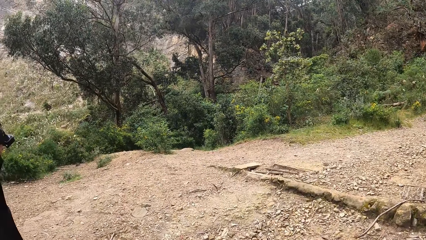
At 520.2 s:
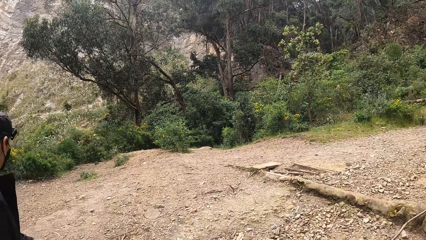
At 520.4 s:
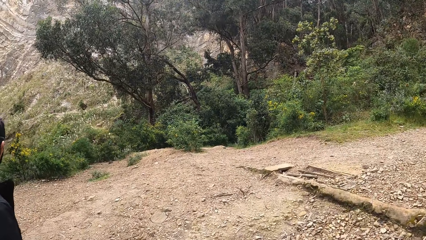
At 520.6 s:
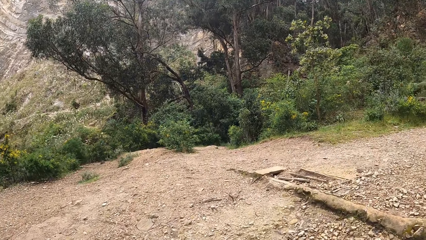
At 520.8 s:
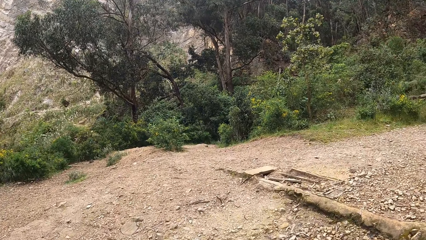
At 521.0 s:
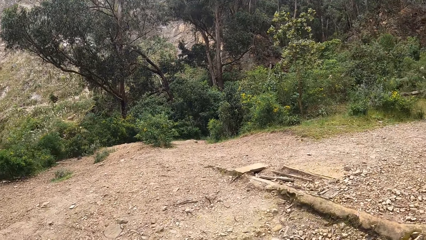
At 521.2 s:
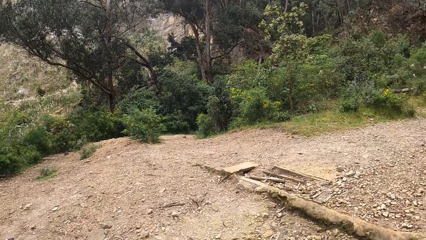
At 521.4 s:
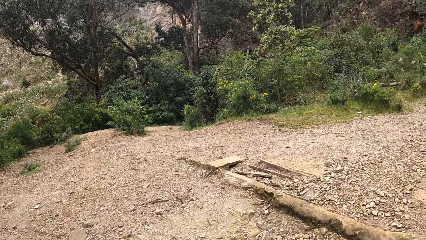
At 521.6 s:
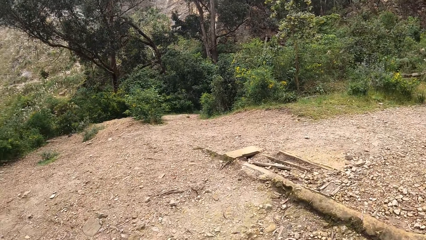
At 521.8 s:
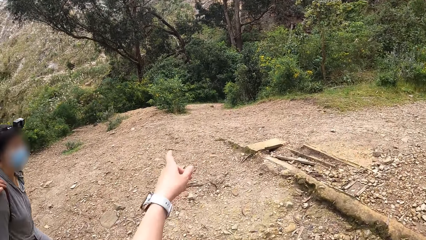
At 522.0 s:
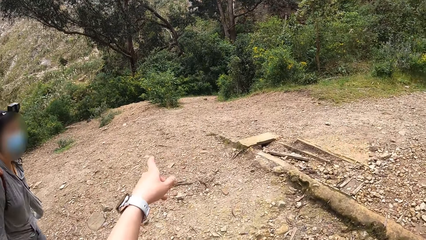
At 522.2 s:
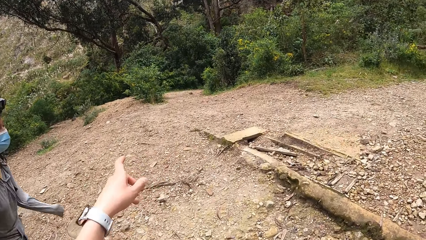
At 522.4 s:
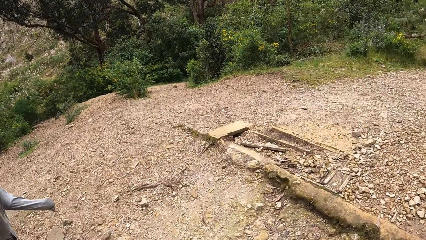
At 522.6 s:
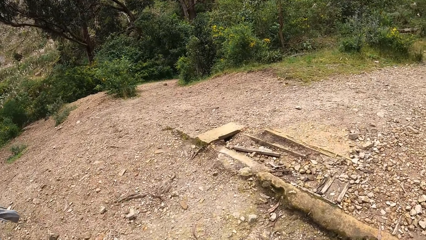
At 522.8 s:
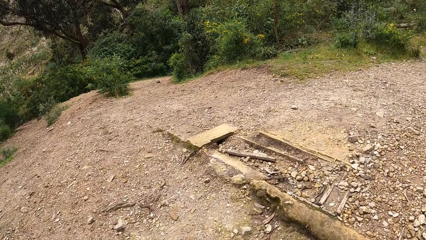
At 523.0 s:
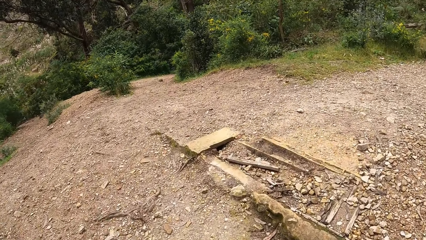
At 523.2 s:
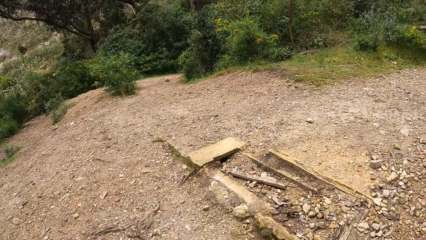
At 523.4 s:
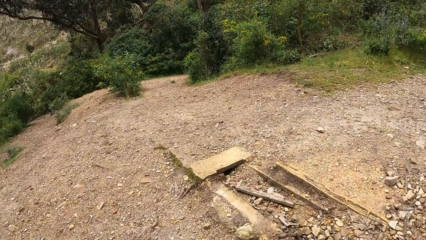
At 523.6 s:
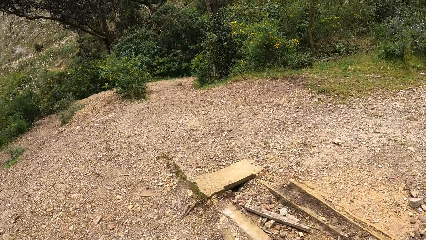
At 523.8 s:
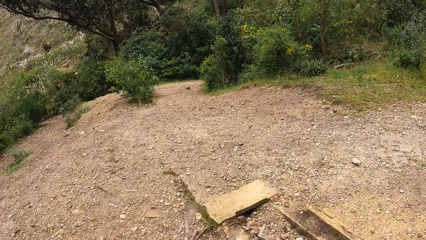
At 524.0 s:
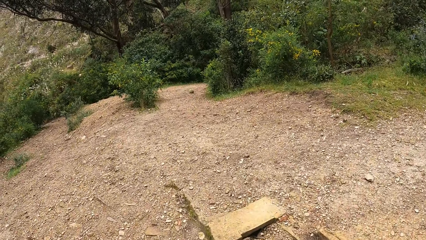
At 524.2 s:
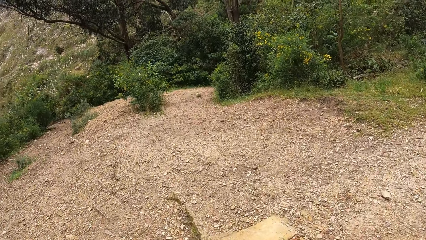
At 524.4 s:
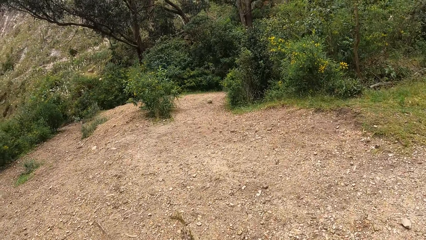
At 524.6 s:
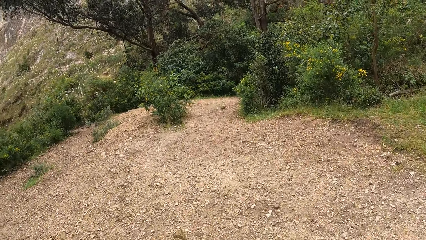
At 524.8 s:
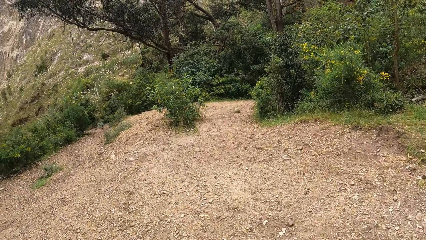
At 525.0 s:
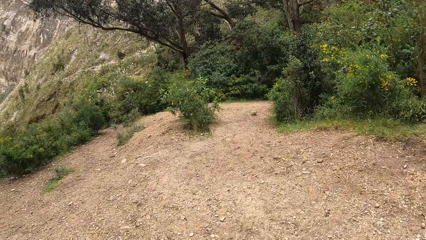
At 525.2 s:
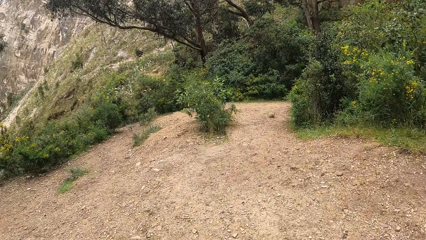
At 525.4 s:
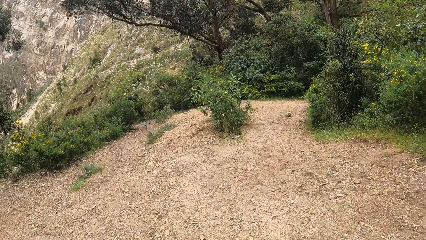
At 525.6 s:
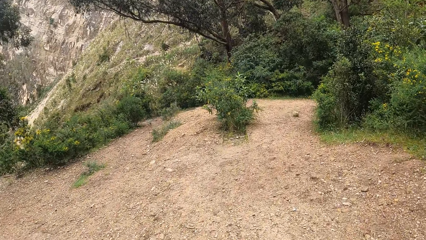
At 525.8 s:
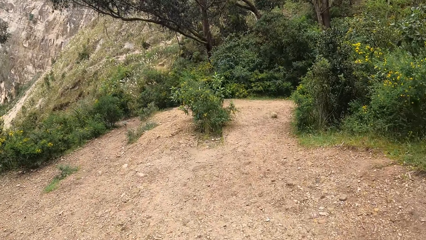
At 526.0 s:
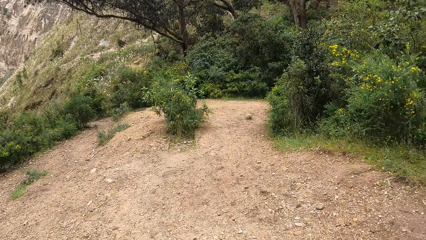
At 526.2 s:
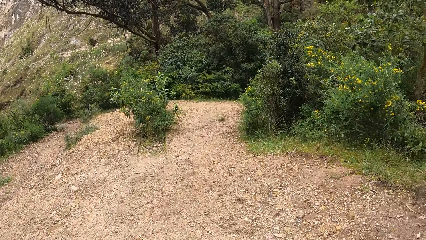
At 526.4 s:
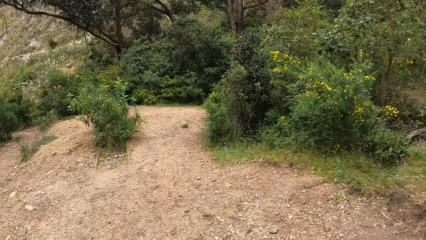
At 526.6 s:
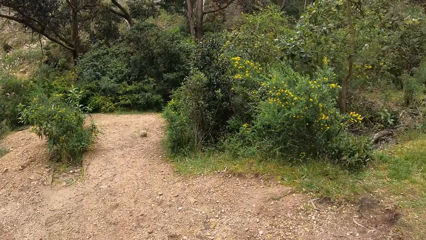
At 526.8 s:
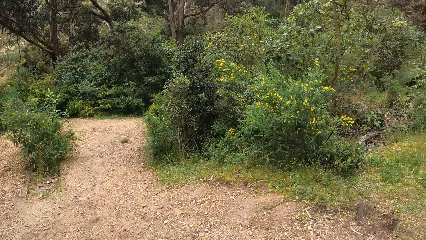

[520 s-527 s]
The camera wearer points at a pathway with his left hand.

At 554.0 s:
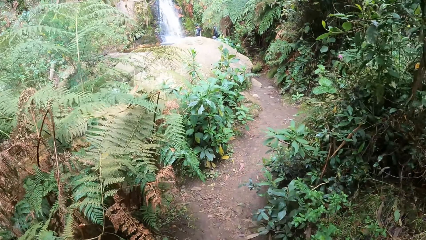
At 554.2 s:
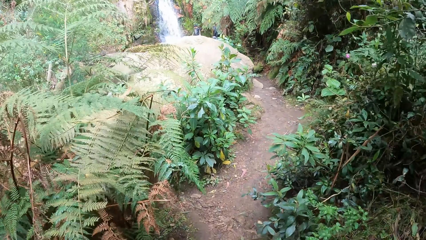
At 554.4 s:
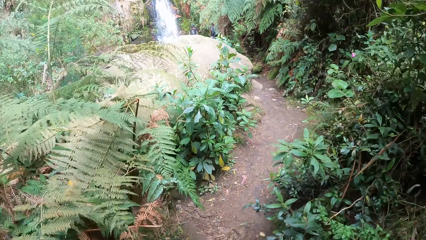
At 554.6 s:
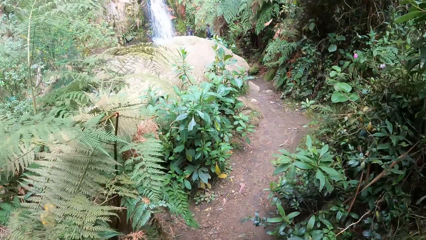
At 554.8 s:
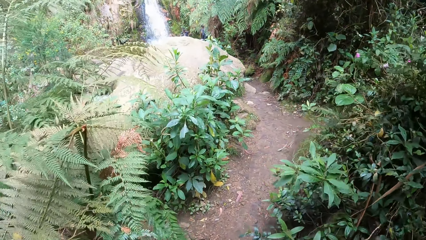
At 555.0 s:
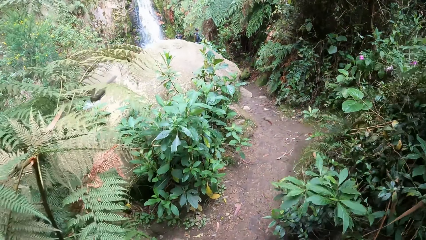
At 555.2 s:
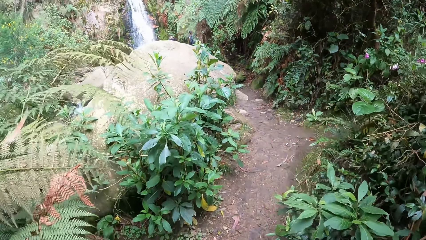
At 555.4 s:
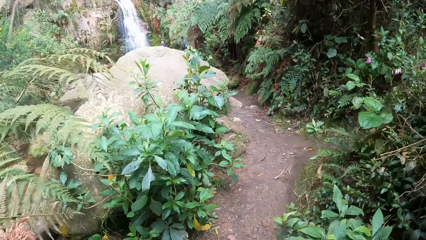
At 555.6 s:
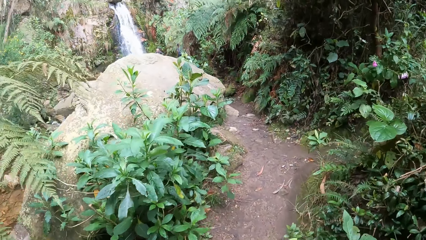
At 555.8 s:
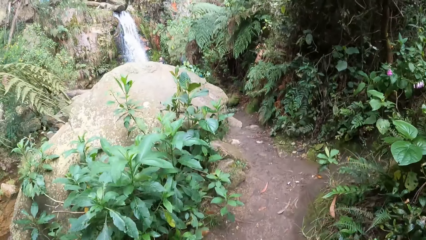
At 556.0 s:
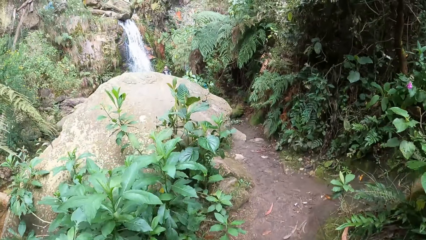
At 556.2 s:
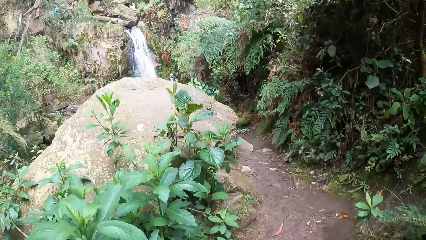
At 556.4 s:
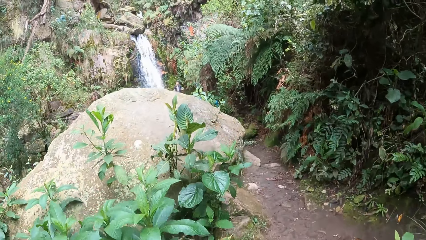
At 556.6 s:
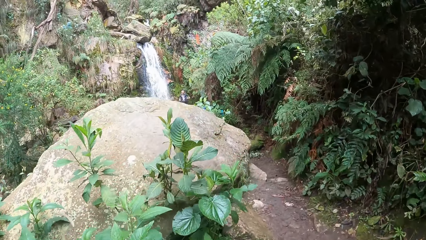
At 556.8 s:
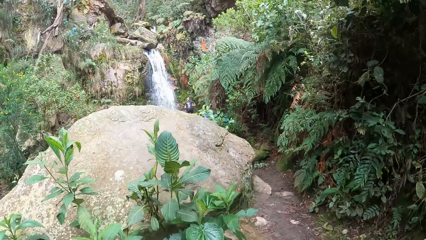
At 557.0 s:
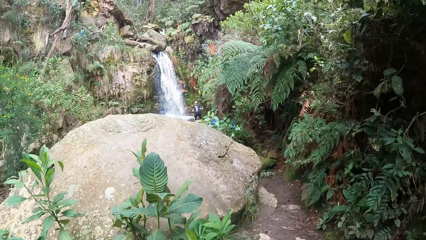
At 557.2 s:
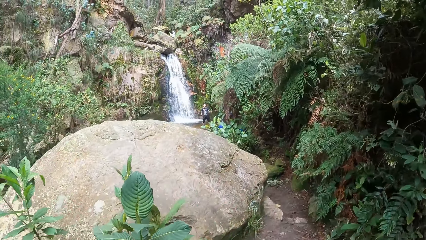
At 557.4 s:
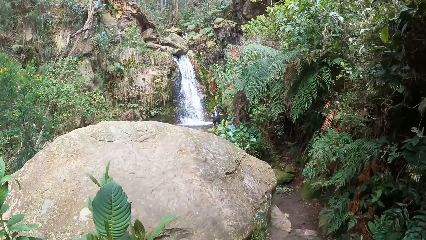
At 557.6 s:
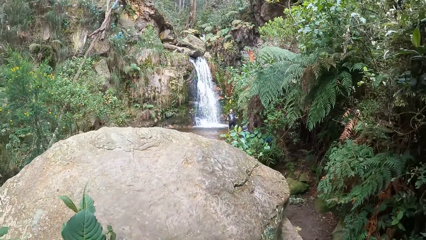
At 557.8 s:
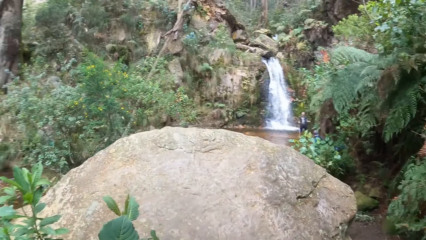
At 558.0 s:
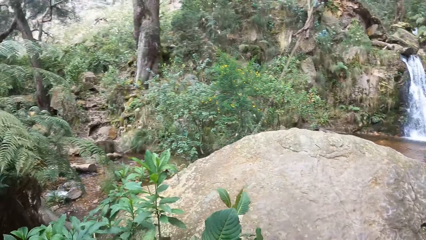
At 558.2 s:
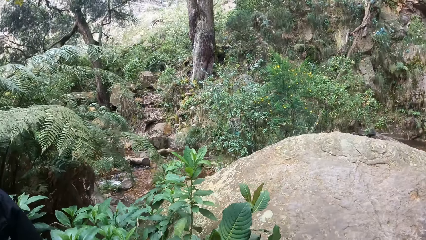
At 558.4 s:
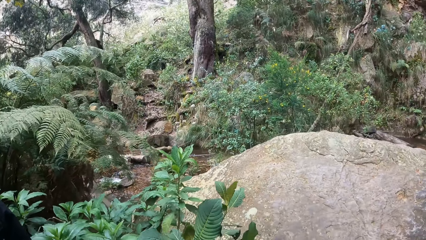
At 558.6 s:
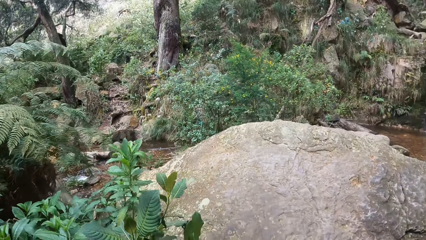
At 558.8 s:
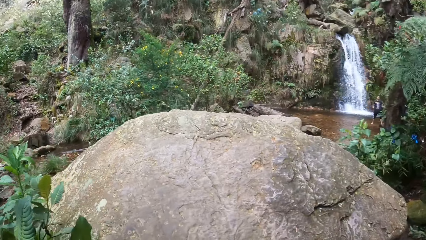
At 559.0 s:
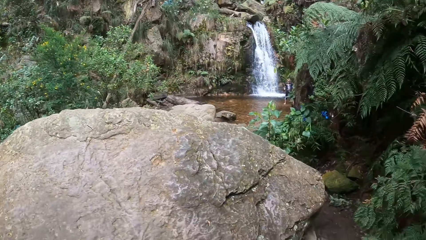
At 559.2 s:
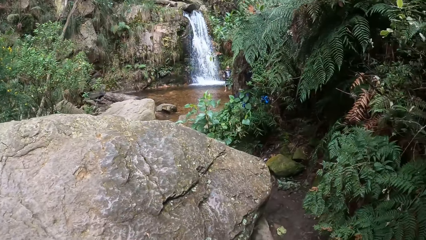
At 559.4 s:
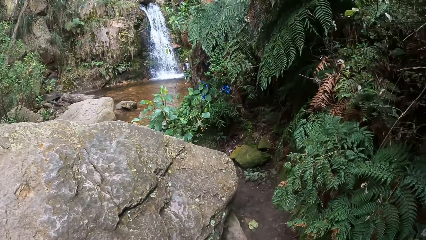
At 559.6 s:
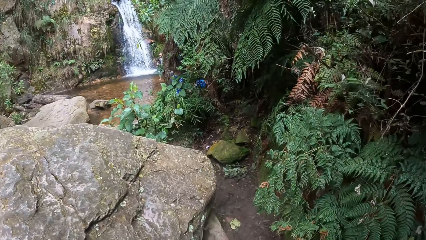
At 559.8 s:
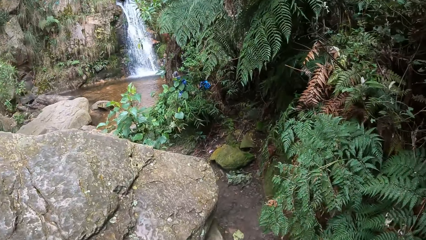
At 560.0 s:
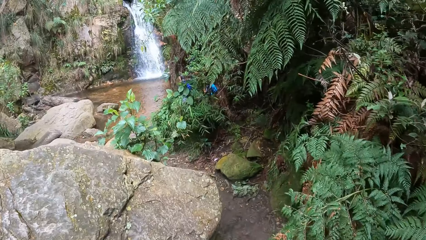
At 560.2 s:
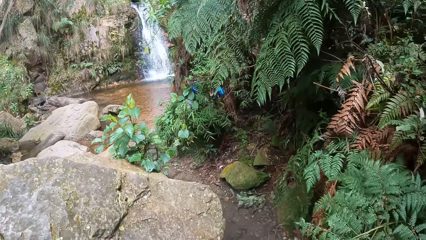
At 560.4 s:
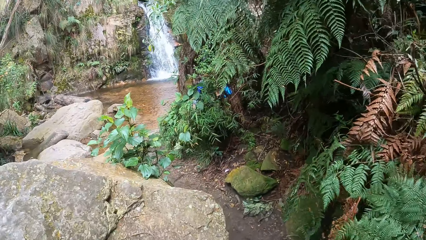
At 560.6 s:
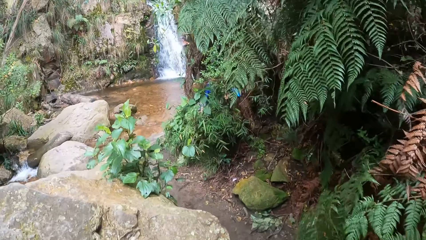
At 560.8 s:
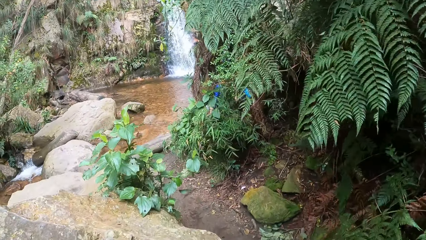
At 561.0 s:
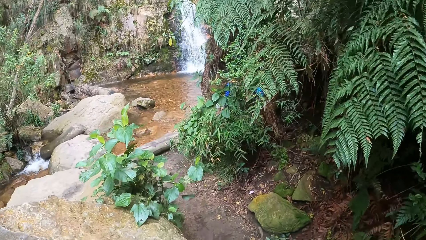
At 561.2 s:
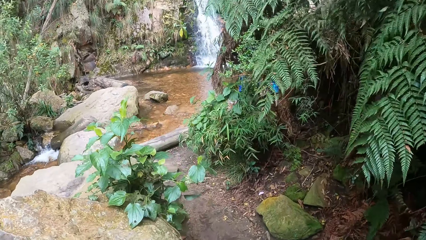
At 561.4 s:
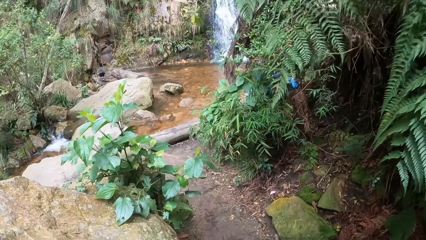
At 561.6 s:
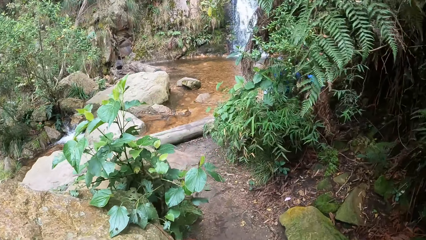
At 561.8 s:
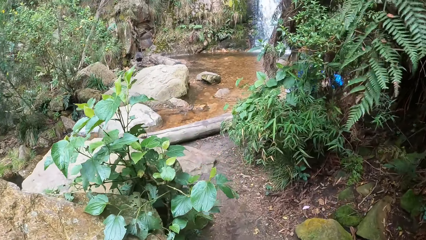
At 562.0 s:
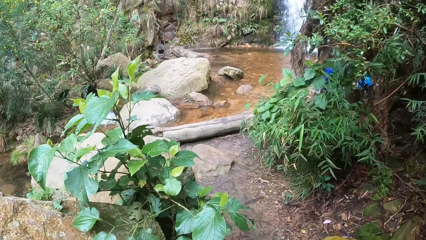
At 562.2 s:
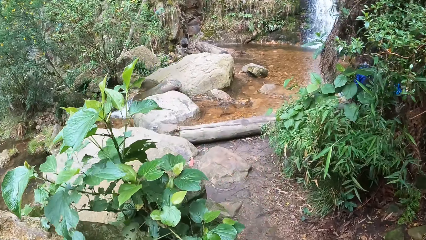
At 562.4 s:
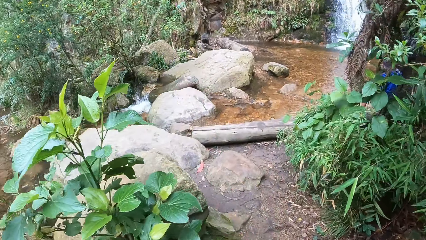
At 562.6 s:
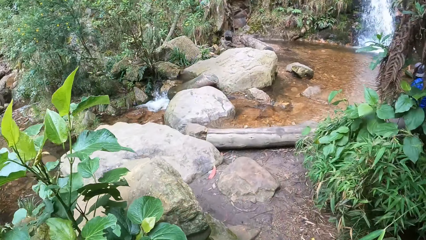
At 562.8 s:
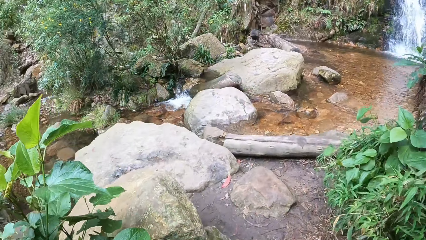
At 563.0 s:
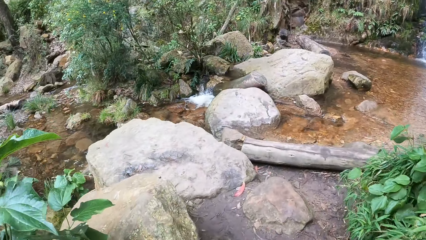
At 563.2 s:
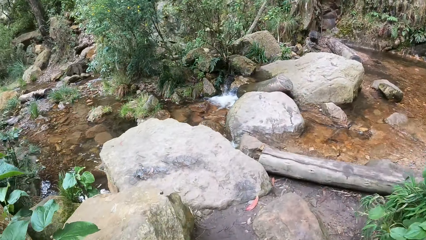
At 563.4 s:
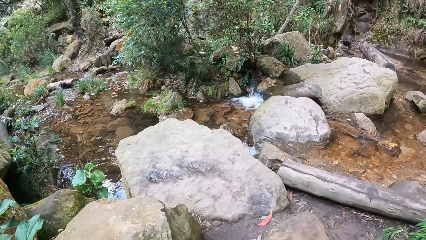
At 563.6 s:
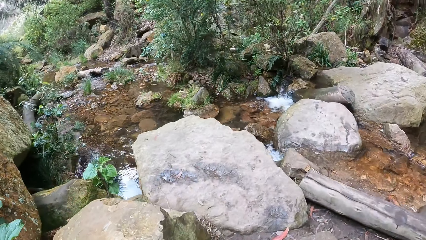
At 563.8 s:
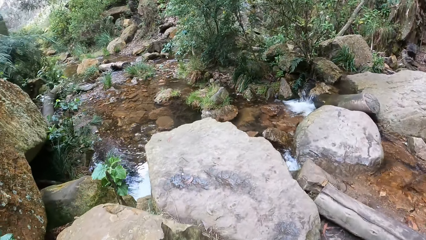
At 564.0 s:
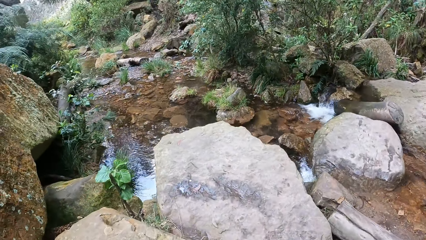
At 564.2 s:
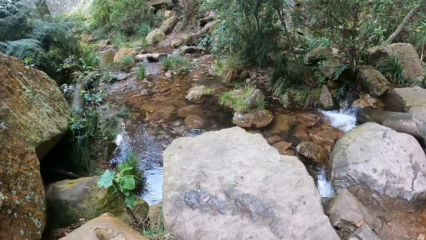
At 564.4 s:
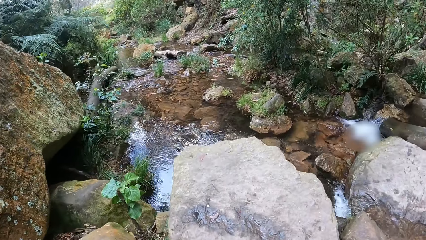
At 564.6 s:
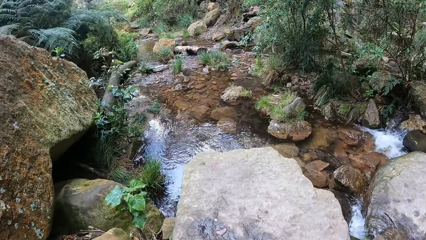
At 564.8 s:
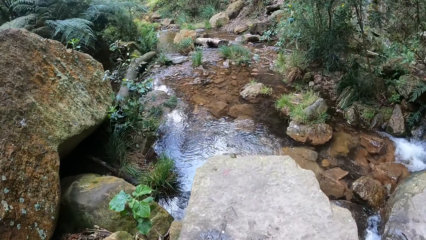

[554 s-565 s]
The camera wearer walks around a forest. They look around the forest. They walk around the forest. They move towards a waterfall.
